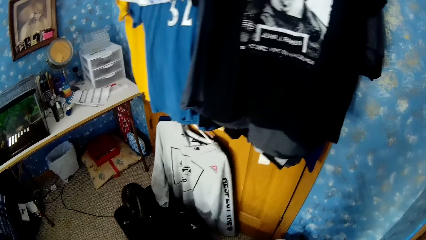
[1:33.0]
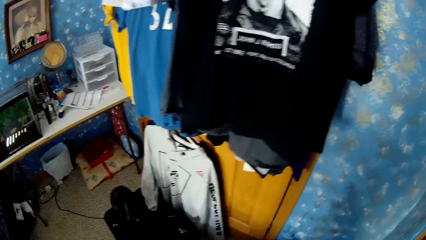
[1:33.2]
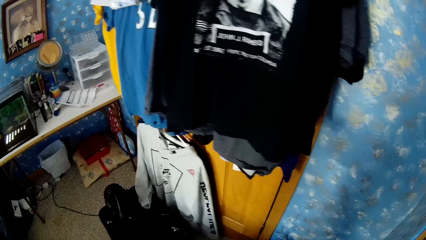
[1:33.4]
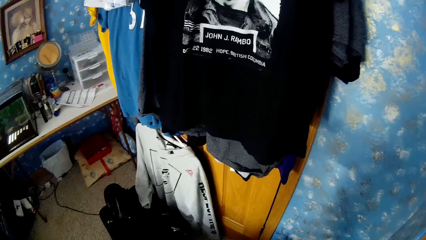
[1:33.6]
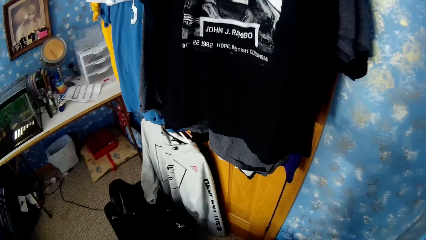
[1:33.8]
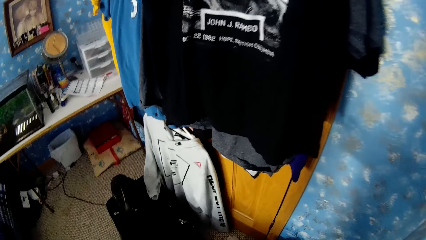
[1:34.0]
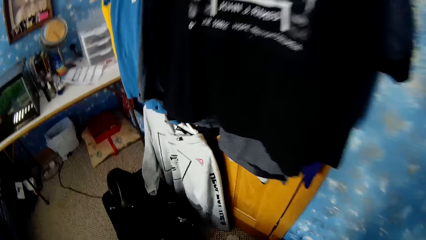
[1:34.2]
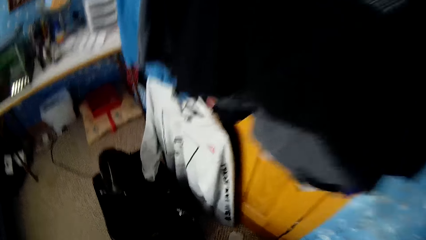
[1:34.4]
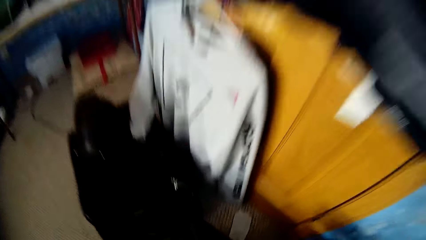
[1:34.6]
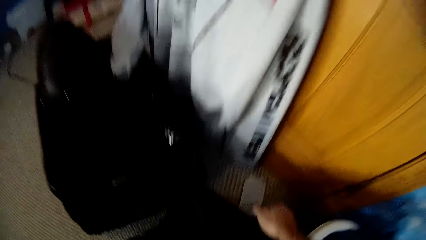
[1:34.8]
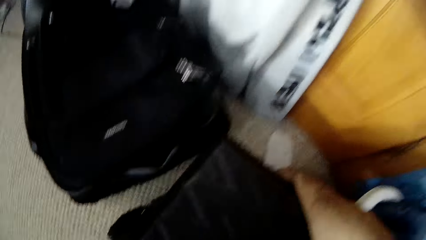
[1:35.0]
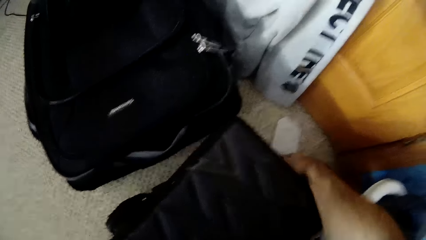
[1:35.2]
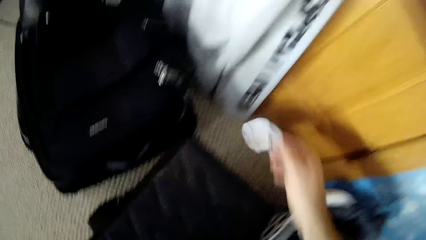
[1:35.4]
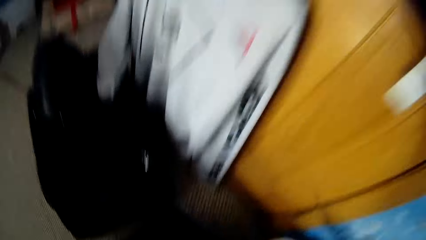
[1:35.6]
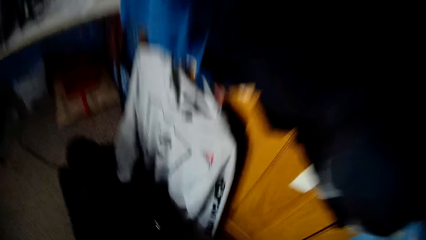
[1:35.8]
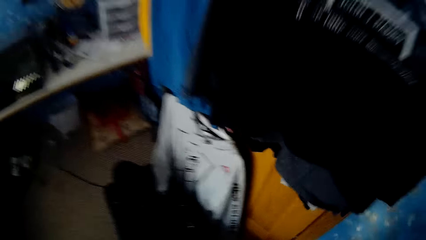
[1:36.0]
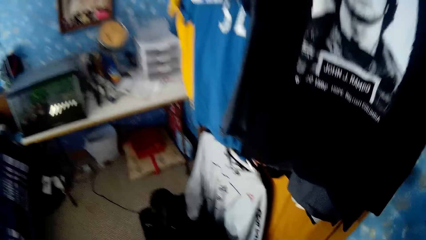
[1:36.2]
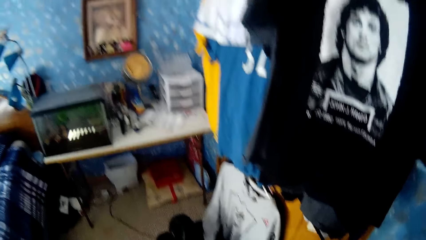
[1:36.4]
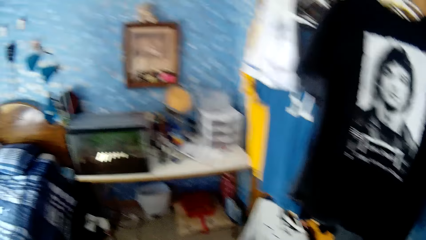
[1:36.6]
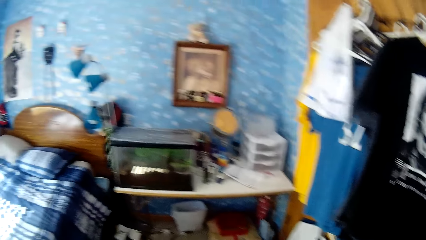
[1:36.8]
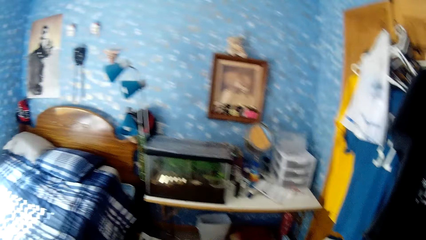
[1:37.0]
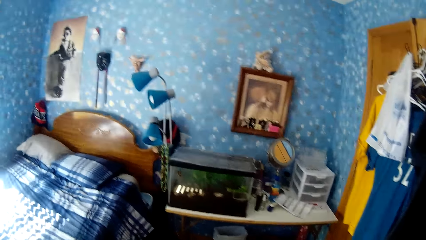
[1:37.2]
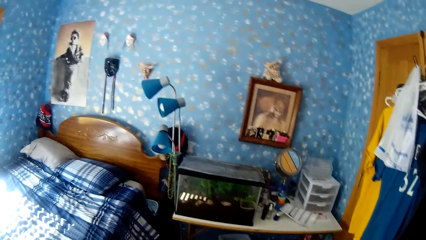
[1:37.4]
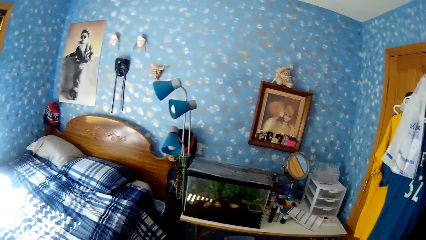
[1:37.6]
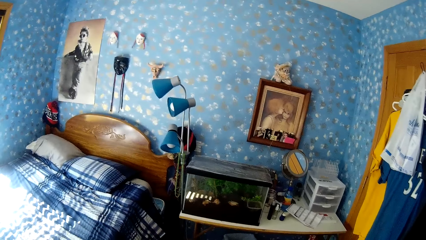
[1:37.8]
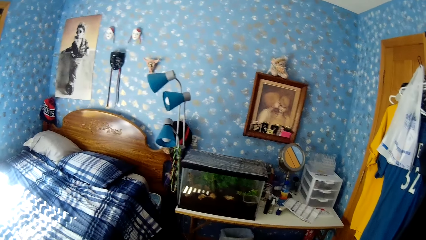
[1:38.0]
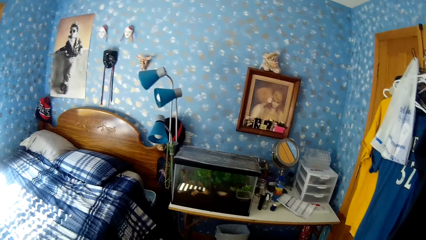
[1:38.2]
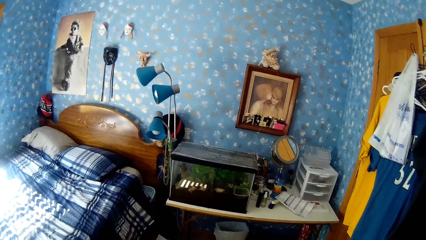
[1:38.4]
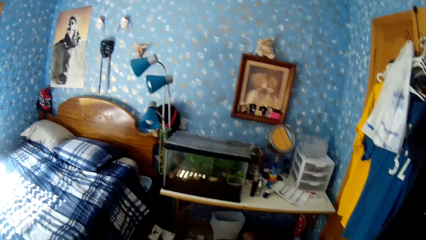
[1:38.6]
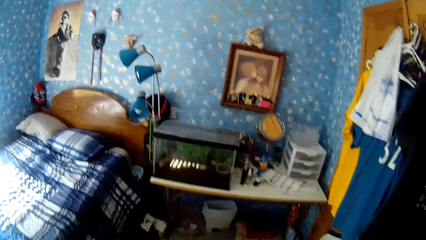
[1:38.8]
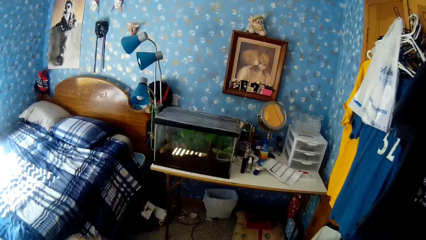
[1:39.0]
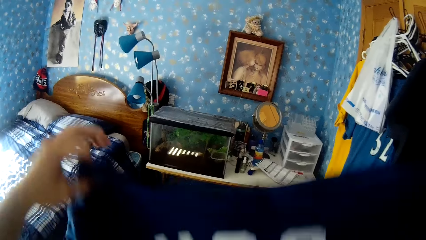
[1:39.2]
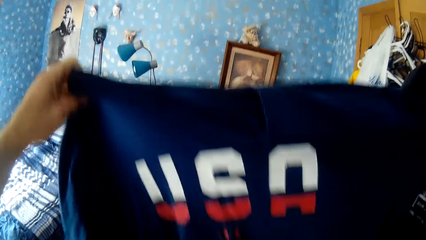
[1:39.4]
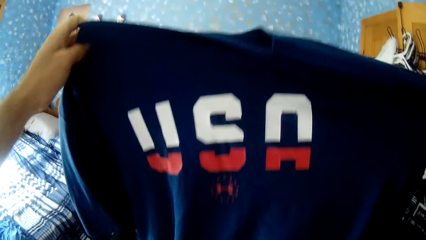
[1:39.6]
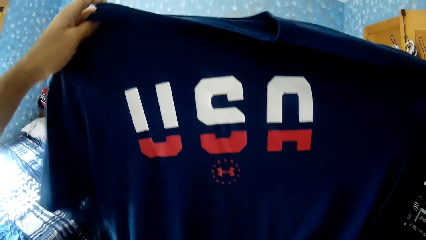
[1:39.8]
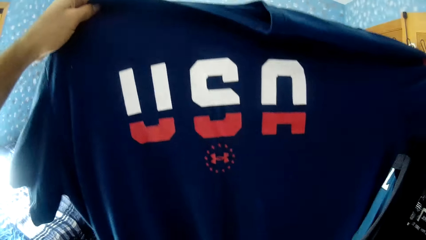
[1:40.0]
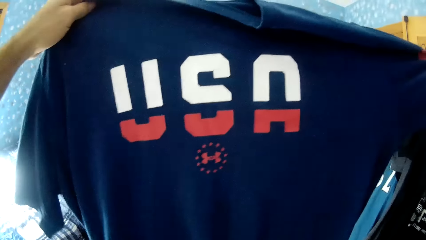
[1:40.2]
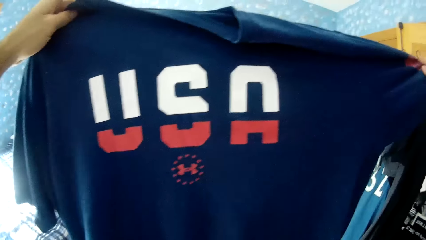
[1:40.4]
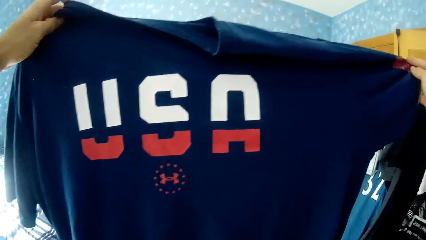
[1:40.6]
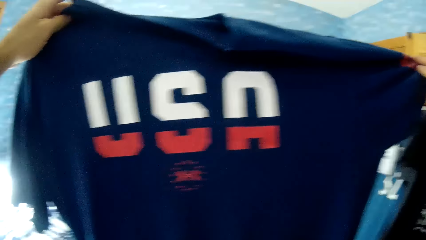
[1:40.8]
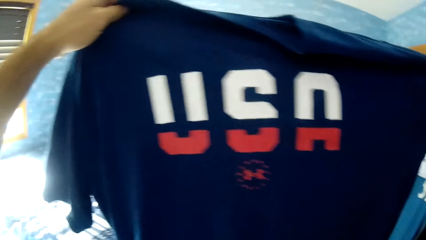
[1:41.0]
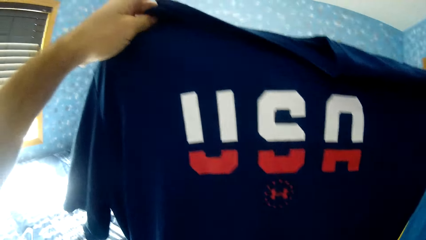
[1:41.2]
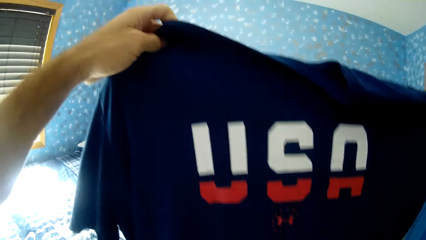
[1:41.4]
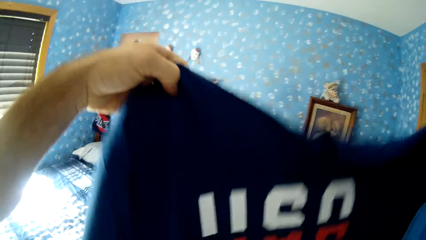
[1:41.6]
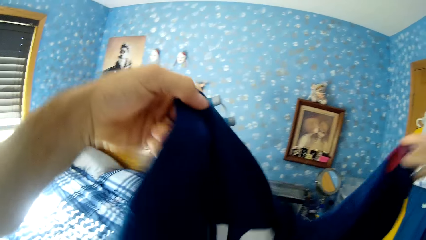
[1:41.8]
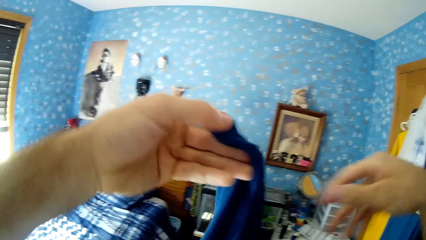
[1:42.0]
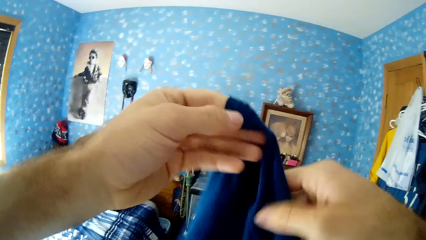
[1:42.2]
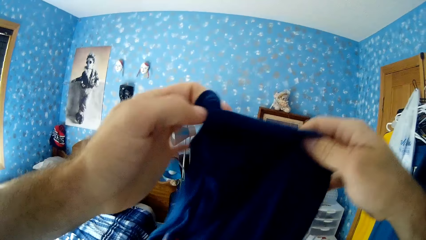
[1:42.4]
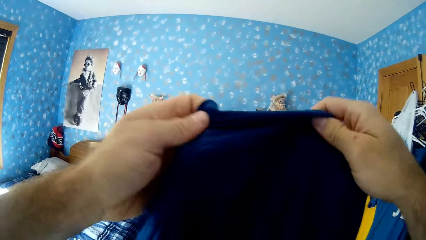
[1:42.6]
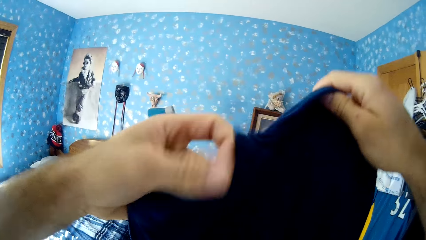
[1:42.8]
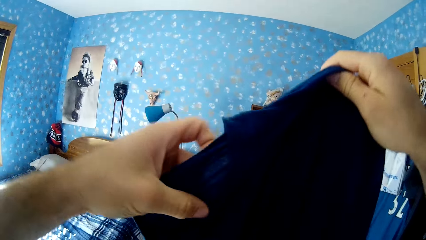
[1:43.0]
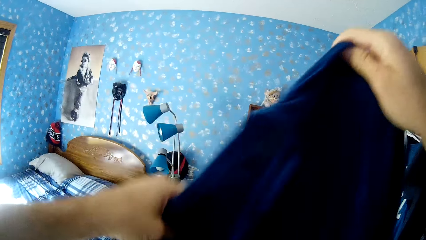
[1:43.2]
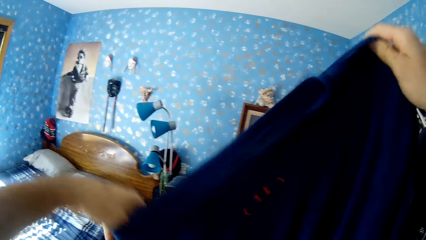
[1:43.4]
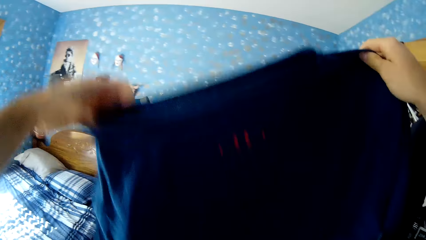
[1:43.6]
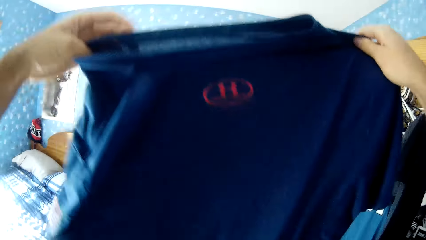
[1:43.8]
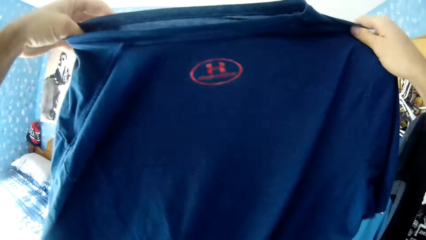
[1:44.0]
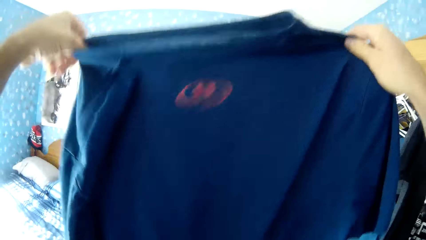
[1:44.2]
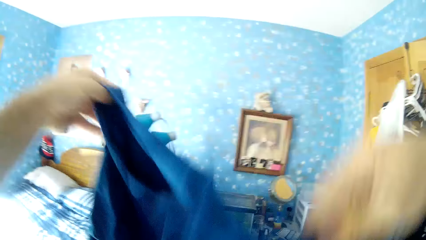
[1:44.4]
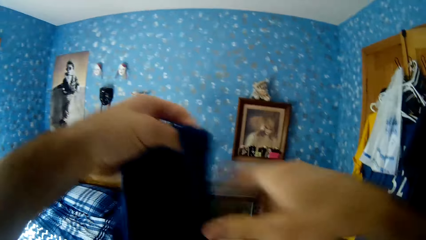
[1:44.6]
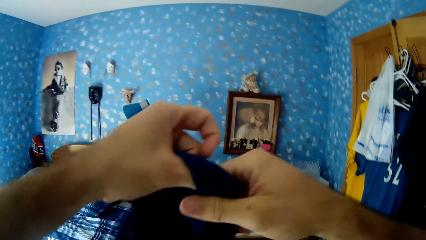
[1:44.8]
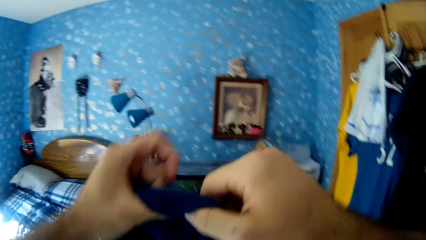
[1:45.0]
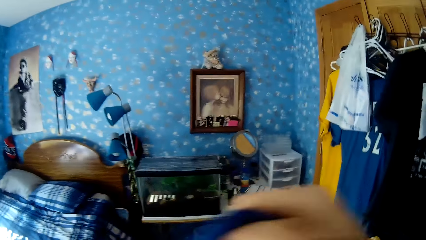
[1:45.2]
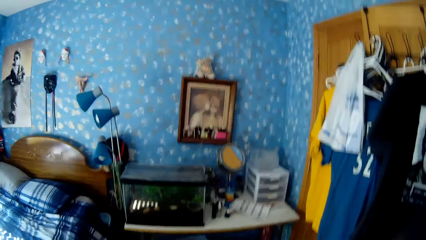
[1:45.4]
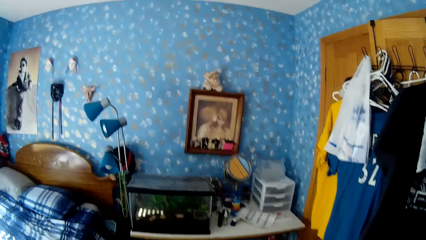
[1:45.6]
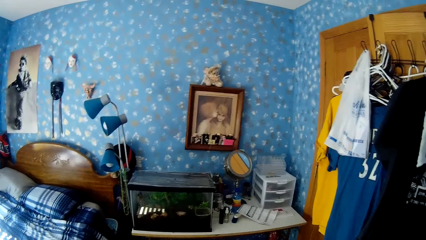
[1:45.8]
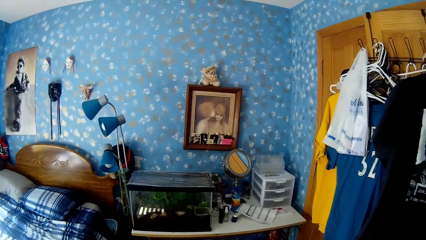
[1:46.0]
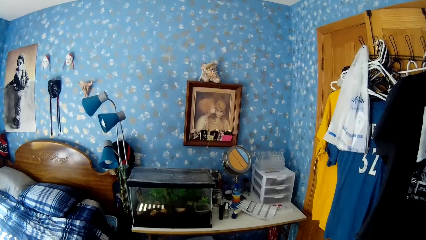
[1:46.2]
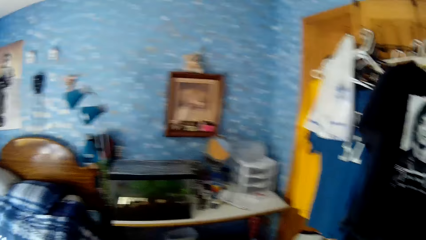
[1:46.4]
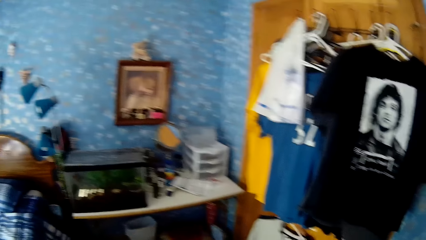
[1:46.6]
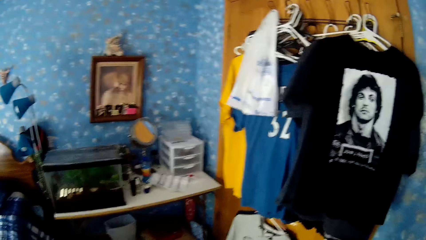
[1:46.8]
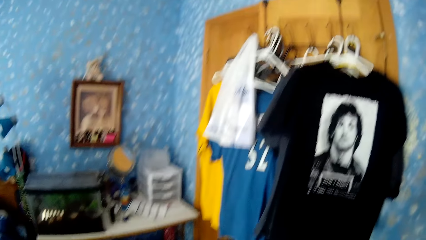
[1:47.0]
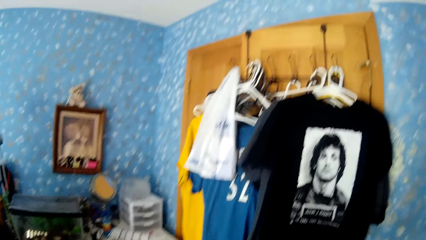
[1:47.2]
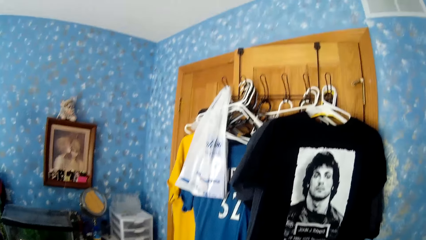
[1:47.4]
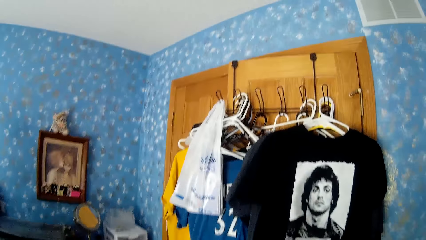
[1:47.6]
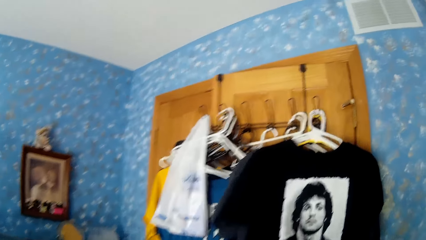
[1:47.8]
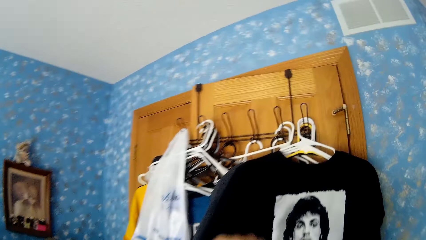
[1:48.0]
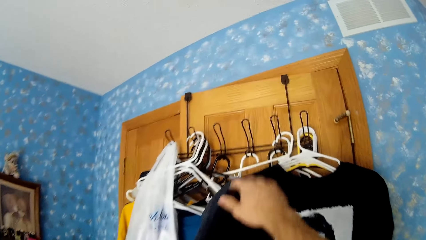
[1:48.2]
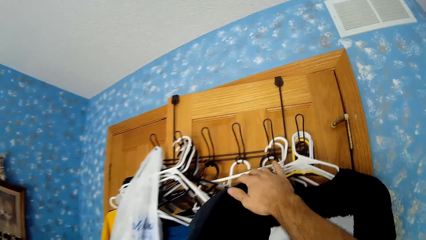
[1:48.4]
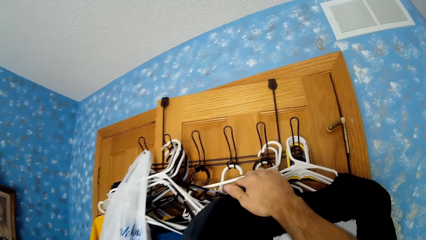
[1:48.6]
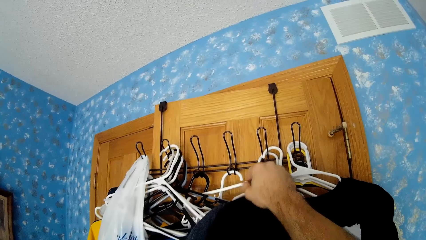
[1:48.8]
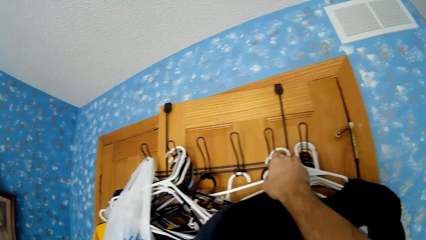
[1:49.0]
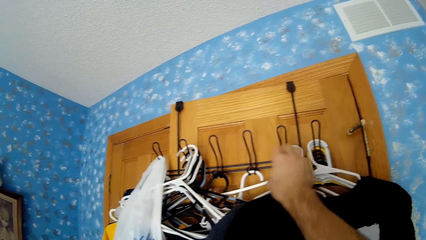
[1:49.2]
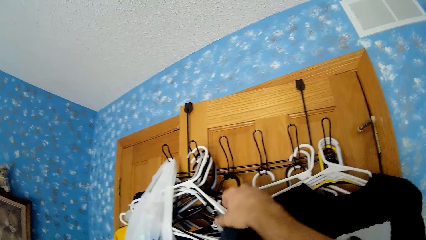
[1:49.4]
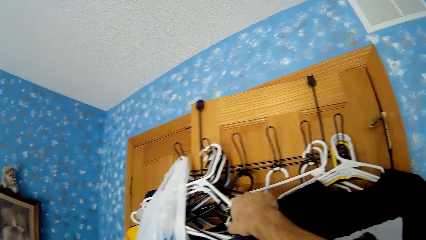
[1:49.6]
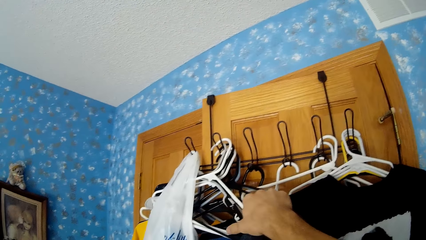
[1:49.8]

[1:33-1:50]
The camera wearer picks up a white sock with the right hand. They look around the bedroom. They inspect a t-shirt. They turn a cloth with both hands. They look around the bedroom. They stare at the t-shirts. They pick up a hanger.
